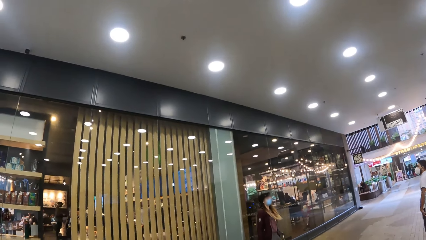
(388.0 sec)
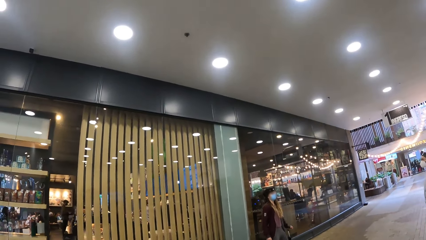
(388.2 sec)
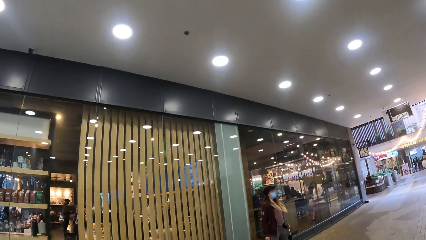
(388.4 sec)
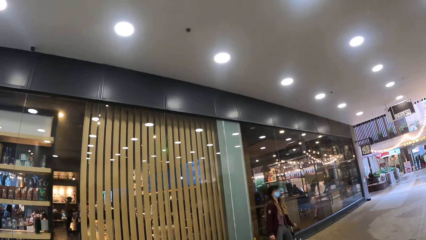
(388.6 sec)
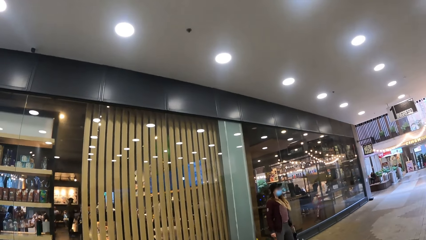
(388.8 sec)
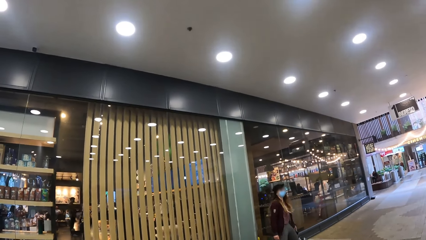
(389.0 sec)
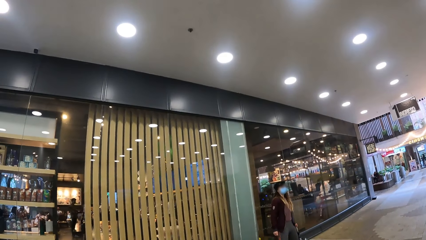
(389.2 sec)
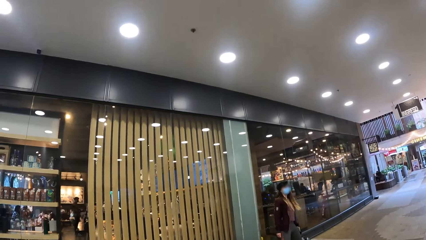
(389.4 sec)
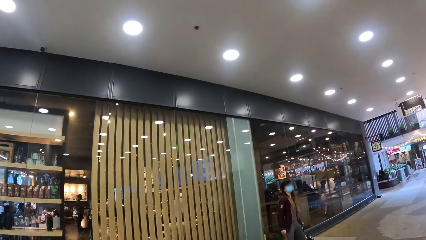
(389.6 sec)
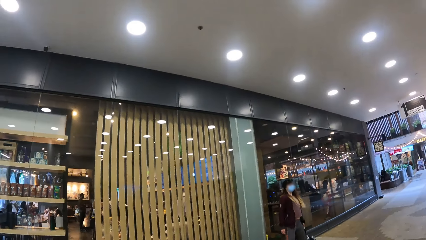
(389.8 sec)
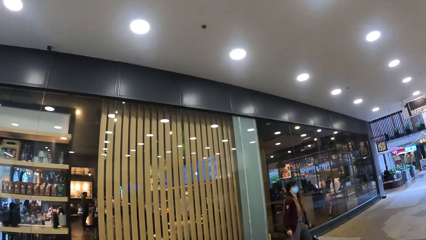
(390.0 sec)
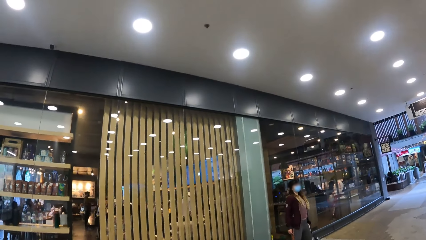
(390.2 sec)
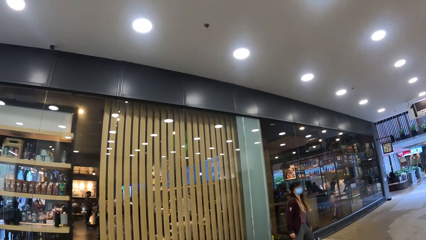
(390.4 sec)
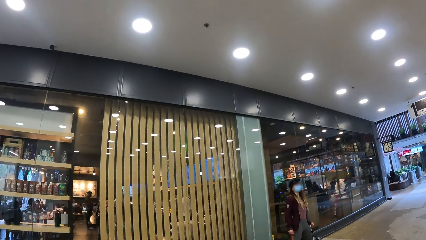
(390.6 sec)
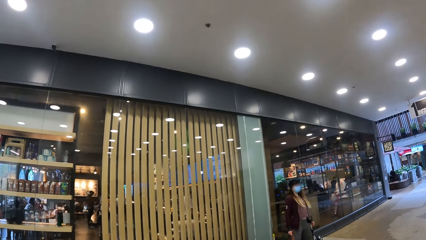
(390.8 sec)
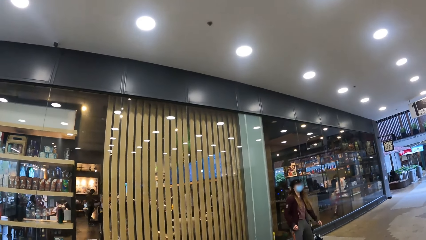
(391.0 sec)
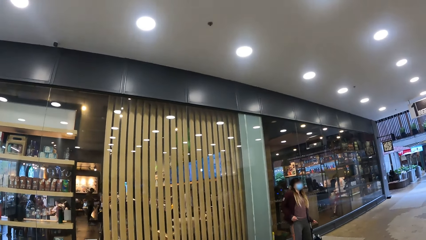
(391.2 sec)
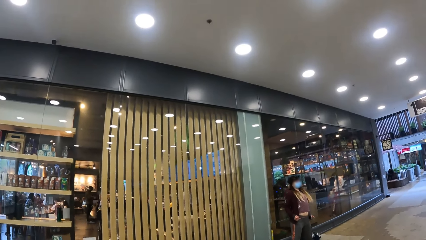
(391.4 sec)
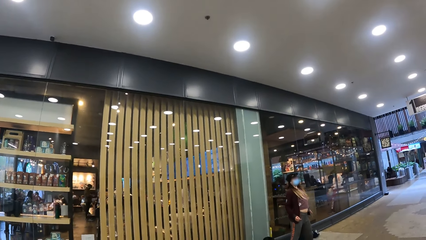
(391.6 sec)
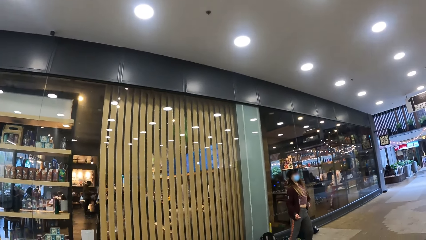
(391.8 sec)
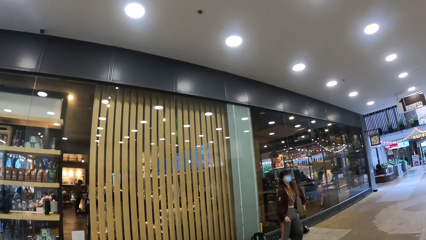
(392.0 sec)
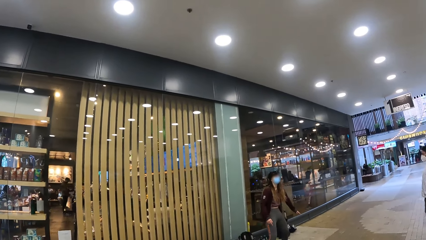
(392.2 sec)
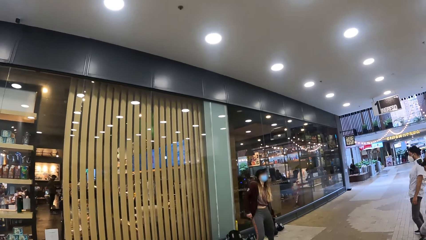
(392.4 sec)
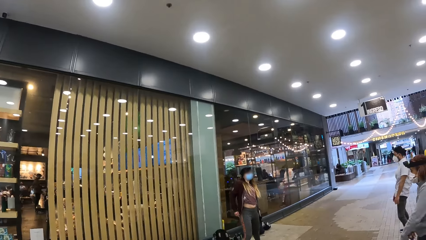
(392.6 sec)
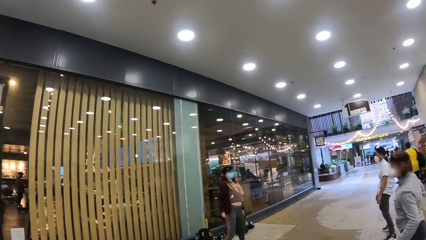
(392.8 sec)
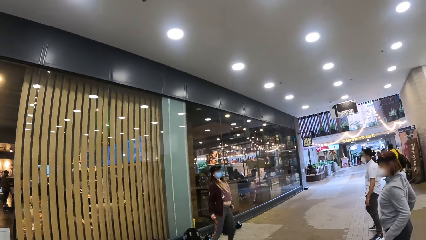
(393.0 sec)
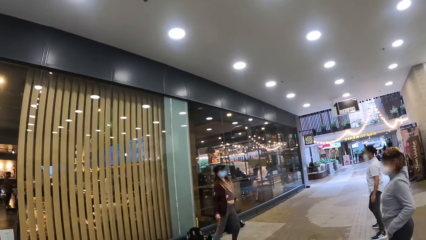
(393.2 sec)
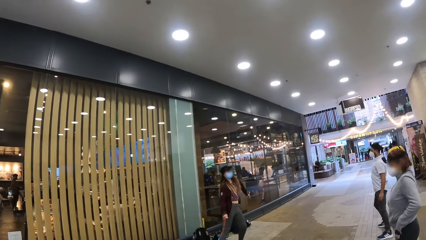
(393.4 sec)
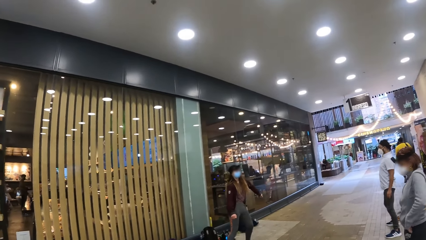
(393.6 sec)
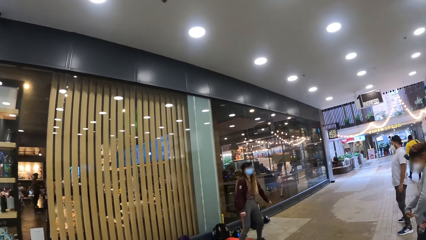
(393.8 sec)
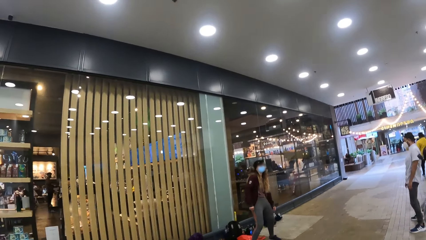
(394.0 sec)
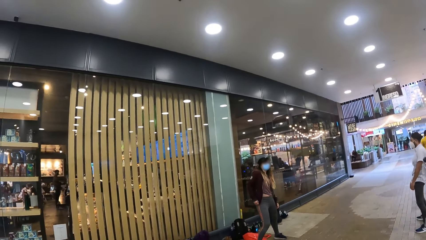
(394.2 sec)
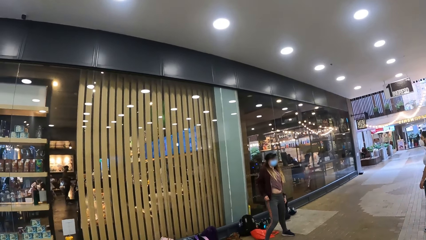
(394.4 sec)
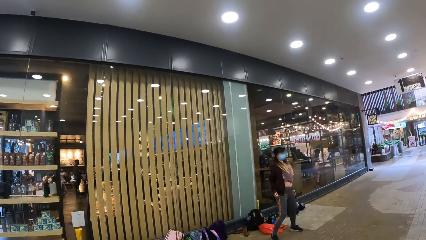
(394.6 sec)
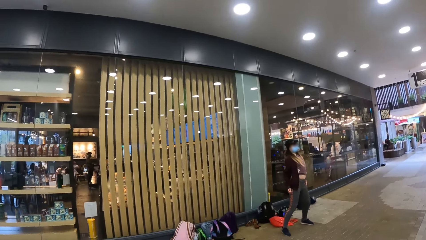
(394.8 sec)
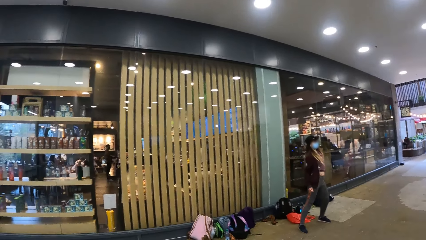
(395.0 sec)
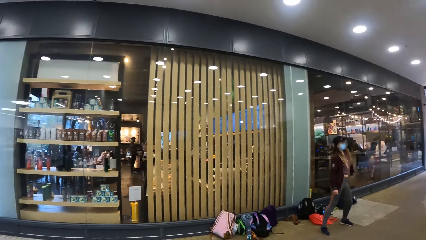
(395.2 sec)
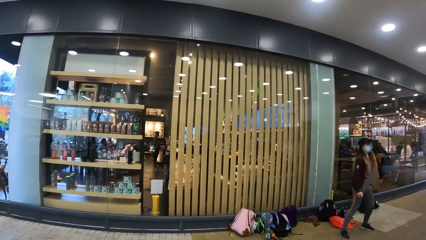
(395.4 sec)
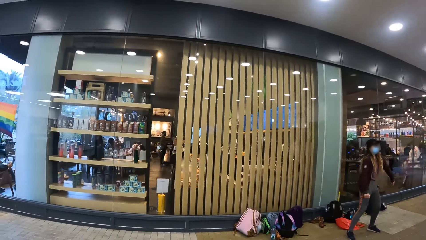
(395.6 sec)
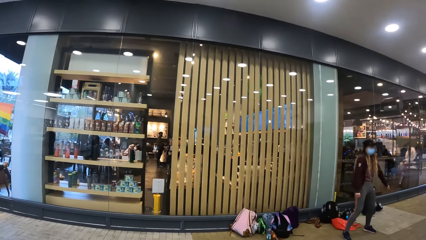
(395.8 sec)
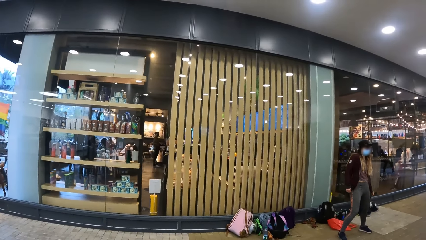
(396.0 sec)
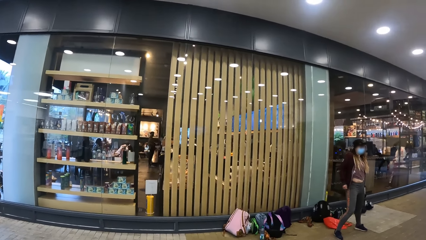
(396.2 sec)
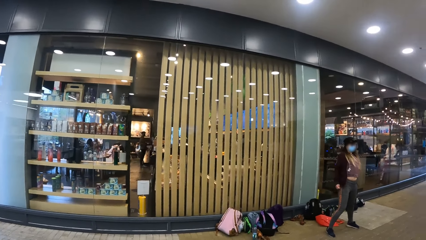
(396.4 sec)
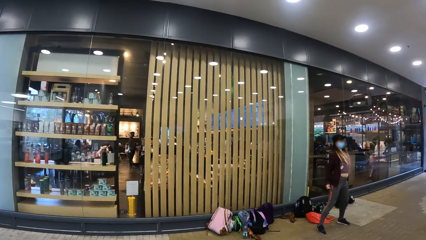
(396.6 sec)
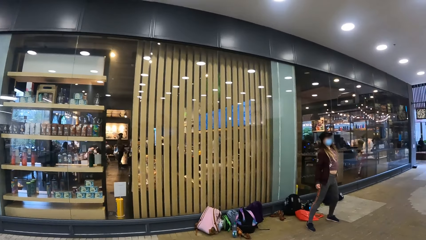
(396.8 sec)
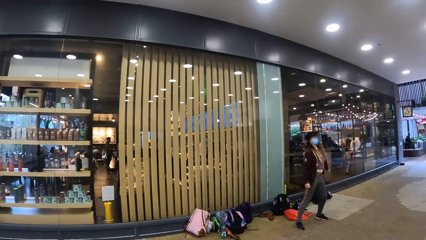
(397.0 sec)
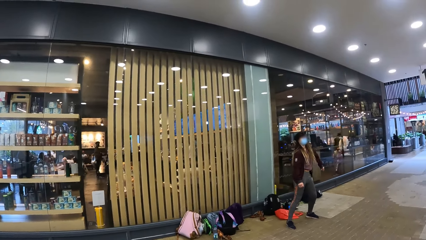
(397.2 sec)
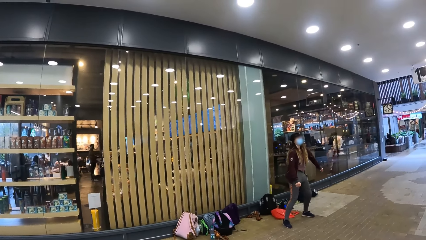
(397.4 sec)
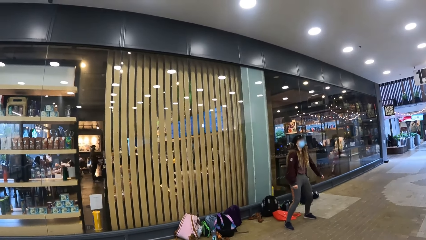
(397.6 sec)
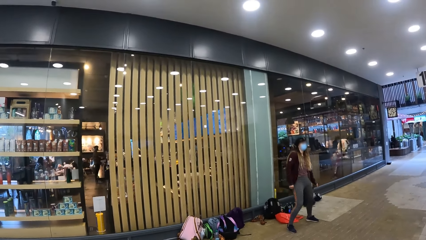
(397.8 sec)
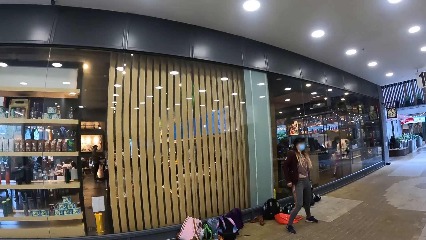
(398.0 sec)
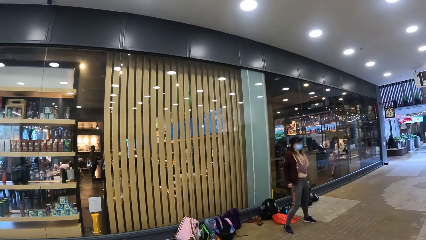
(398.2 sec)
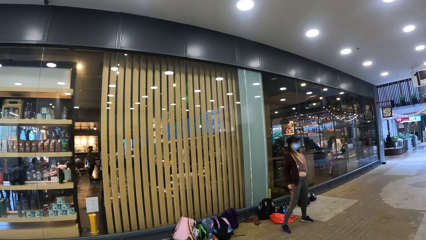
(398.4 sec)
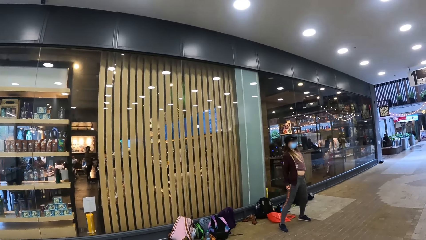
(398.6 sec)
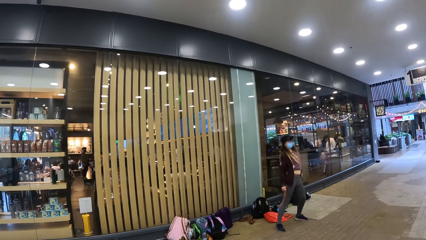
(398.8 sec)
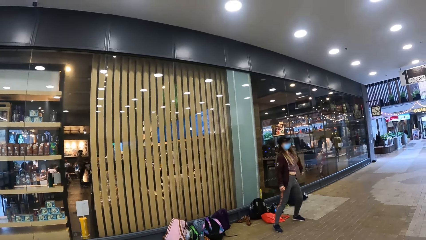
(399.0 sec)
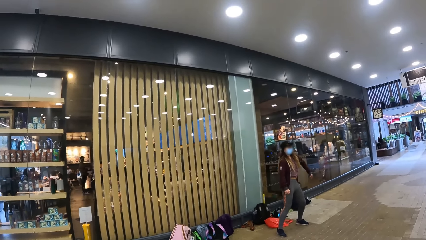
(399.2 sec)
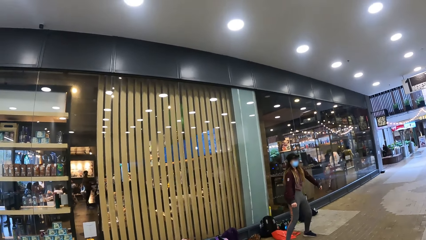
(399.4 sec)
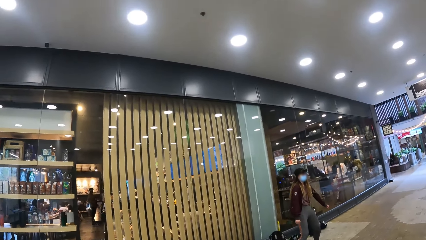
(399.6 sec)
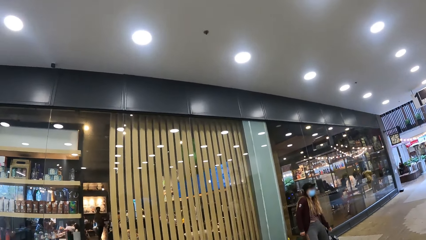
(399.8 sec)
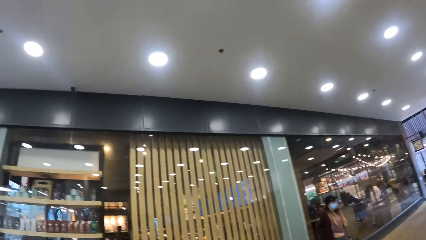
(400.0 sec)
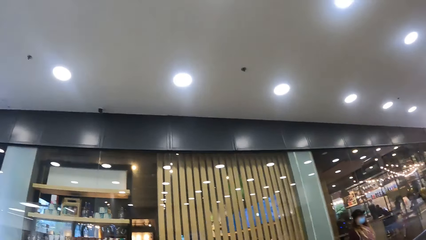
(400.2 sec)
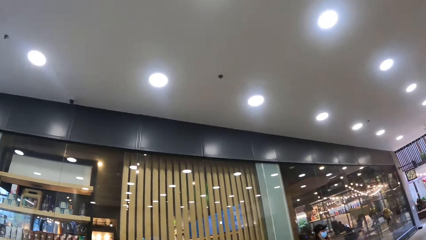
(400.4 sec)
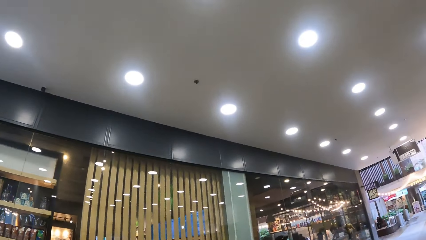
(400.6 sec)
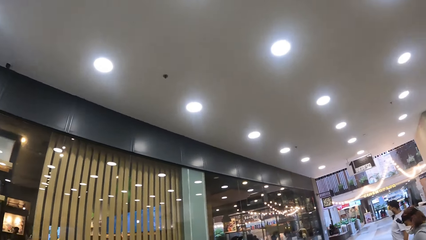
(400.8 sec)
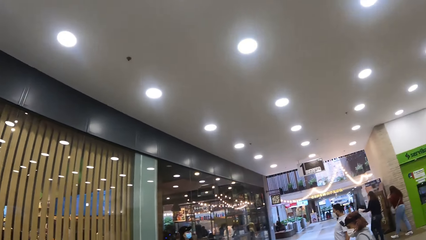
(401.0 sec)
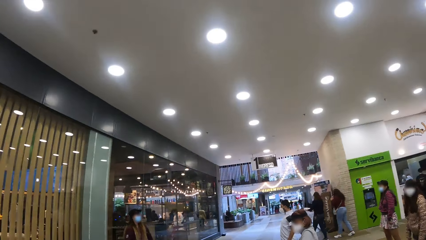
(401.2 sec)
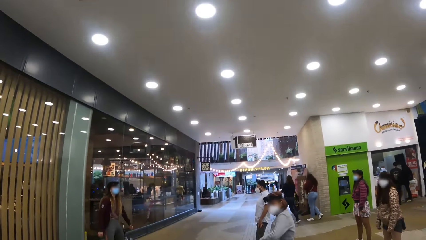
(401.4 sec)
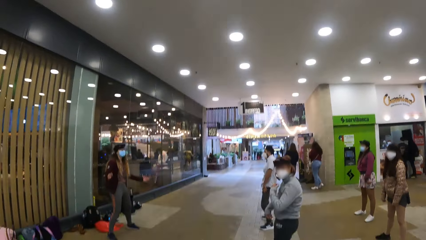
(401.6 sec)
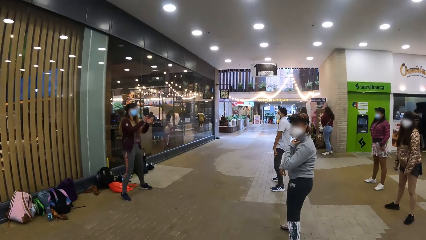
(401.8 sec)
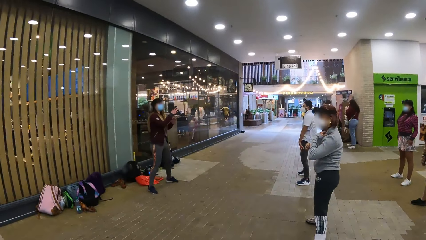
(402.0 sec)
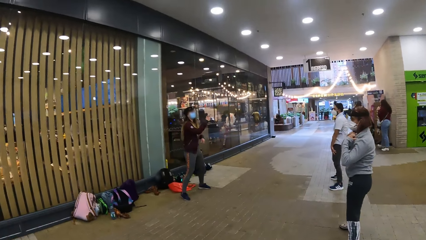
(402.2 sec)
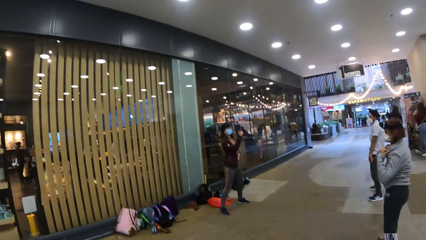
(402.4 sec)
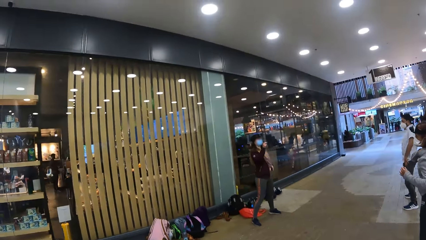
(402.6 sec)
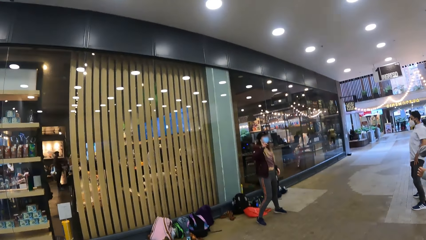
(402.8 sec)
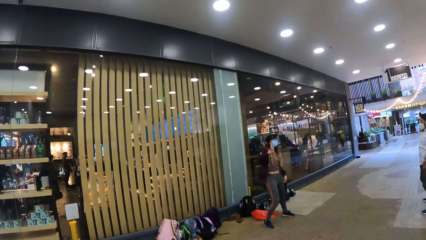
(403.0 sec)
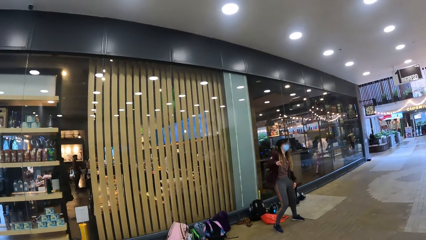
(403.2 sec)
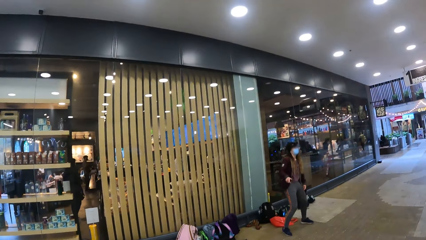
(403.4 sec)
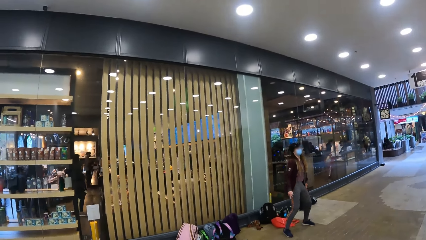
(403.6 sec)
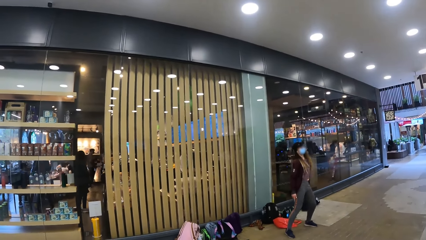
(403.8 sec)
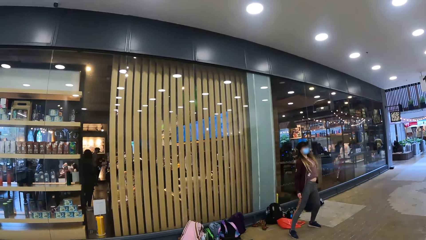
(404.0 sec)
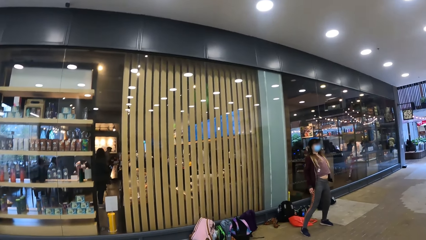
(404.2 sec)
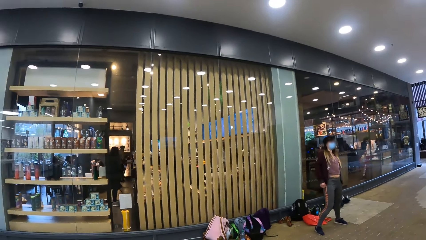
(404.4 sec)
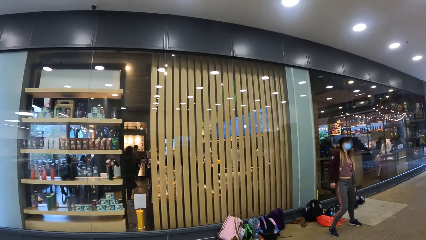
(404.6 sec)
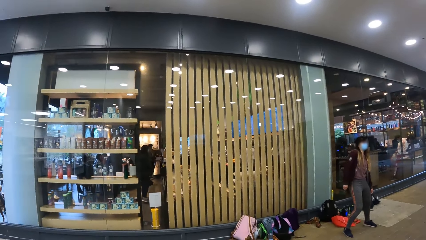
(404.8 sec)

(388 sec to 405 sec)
A person dances. The camera wearer looks at others.
